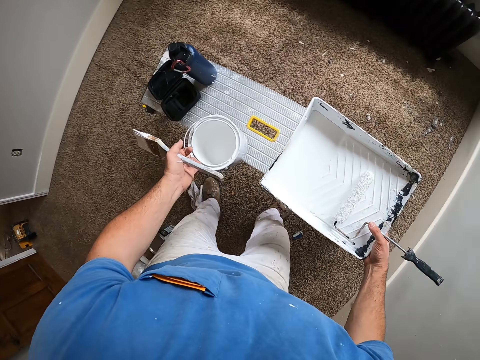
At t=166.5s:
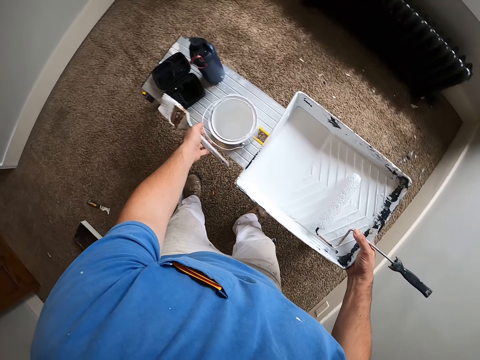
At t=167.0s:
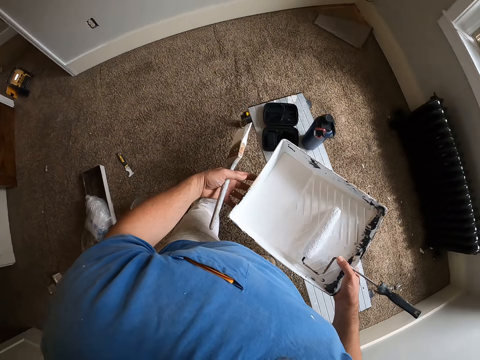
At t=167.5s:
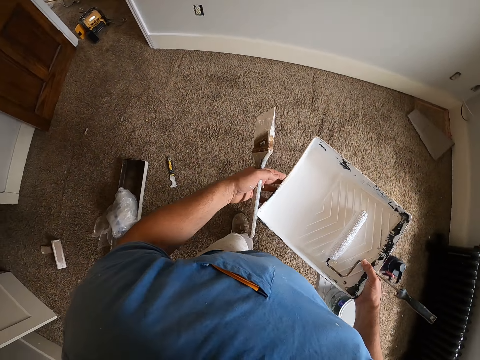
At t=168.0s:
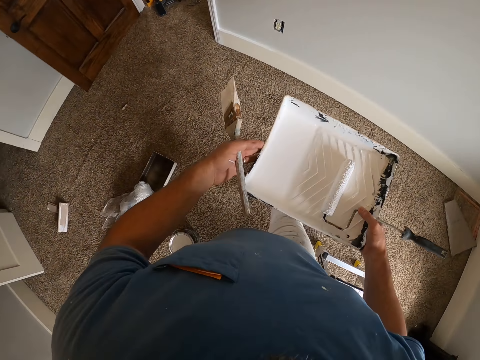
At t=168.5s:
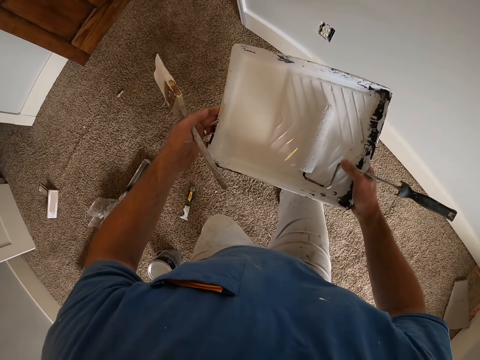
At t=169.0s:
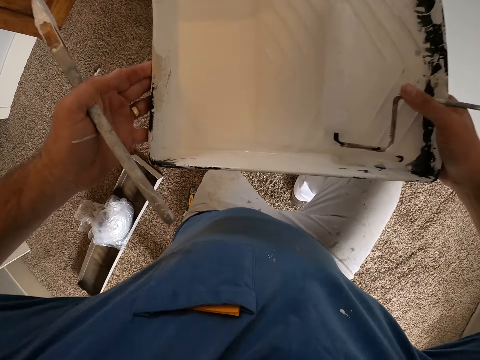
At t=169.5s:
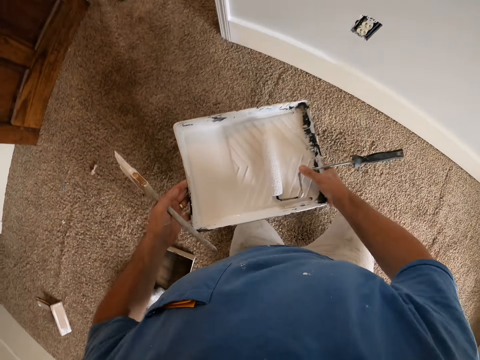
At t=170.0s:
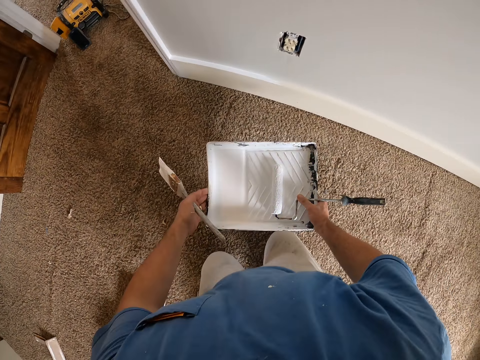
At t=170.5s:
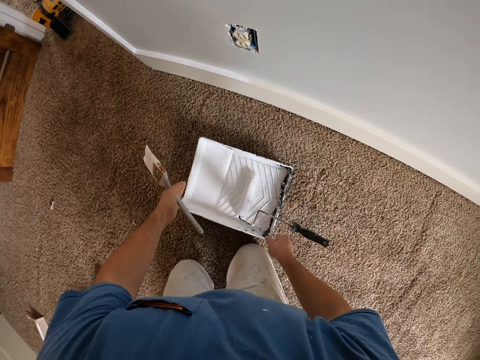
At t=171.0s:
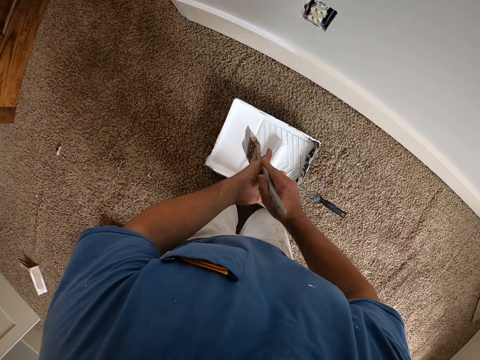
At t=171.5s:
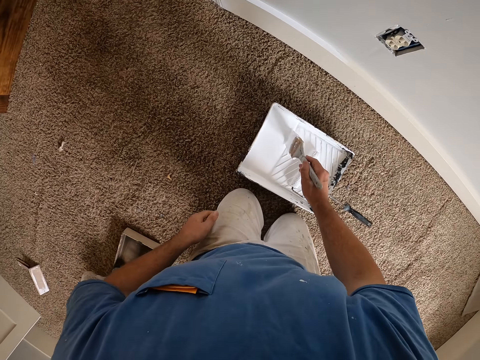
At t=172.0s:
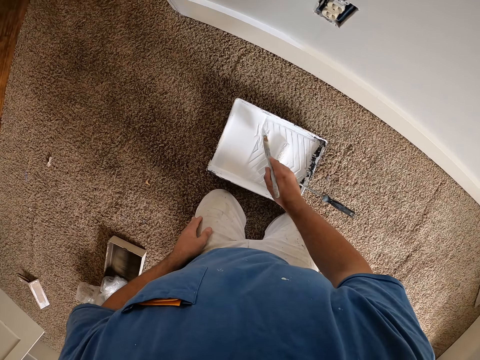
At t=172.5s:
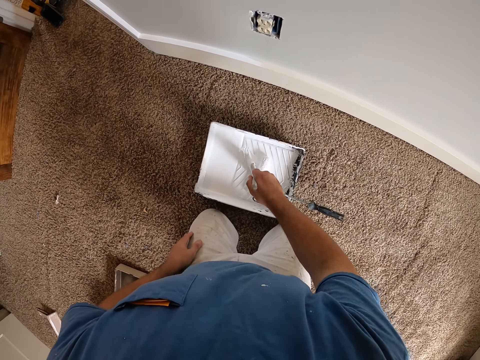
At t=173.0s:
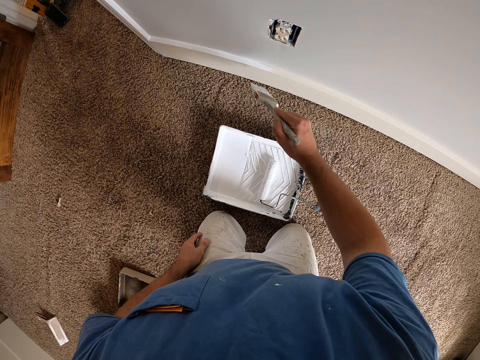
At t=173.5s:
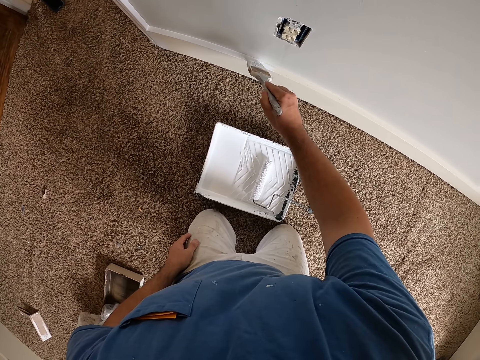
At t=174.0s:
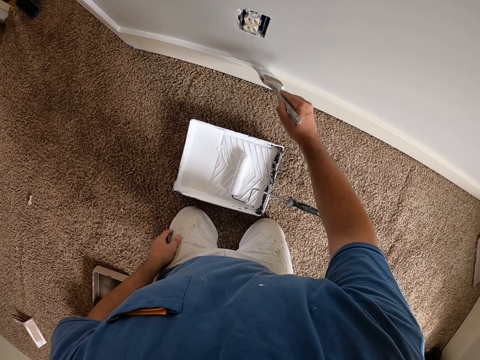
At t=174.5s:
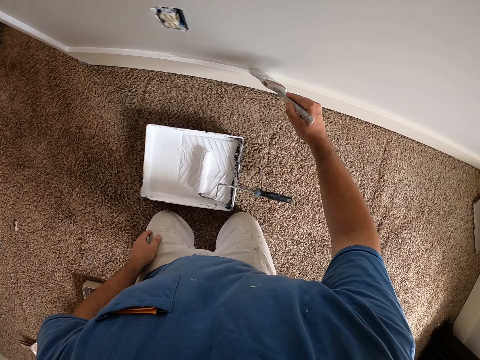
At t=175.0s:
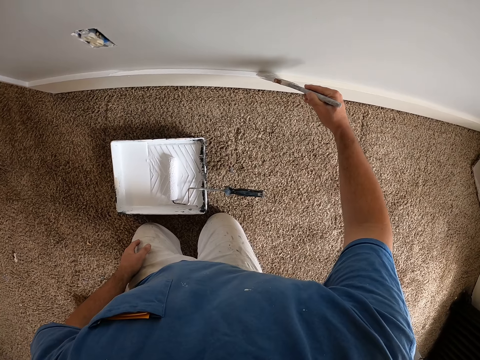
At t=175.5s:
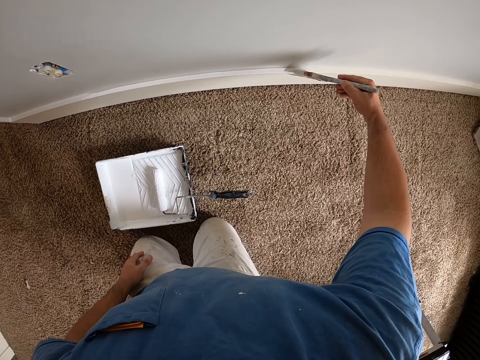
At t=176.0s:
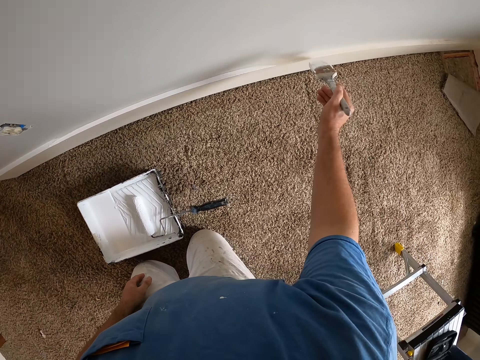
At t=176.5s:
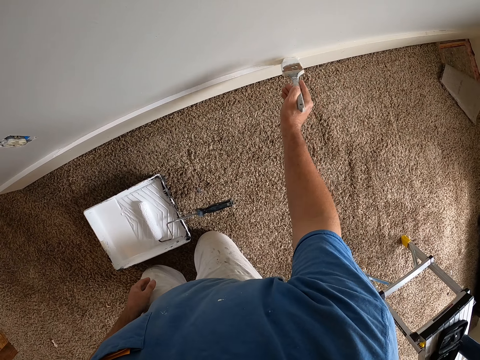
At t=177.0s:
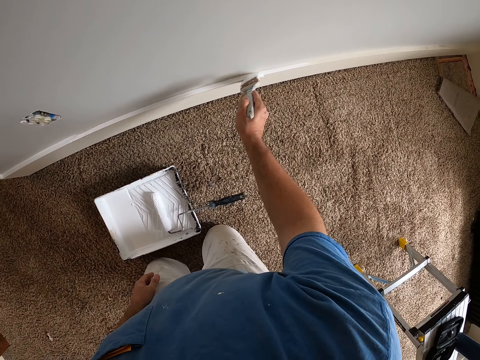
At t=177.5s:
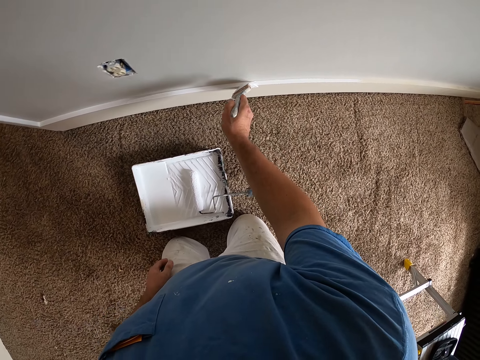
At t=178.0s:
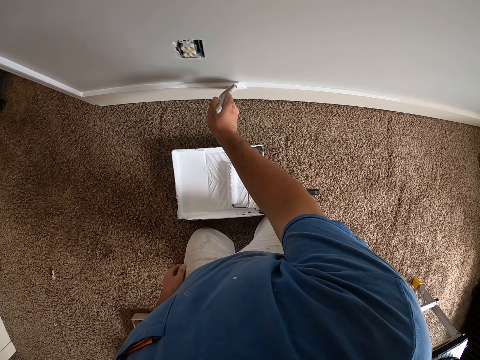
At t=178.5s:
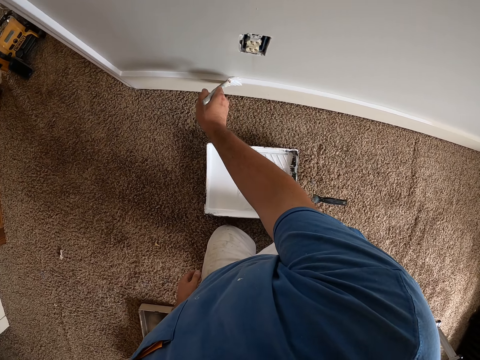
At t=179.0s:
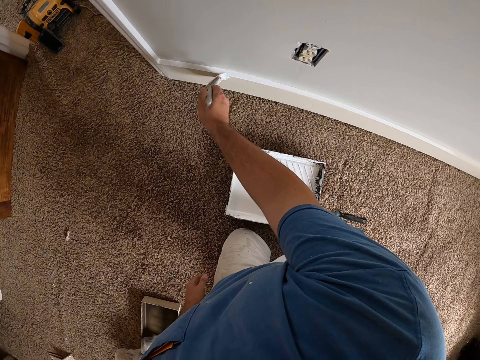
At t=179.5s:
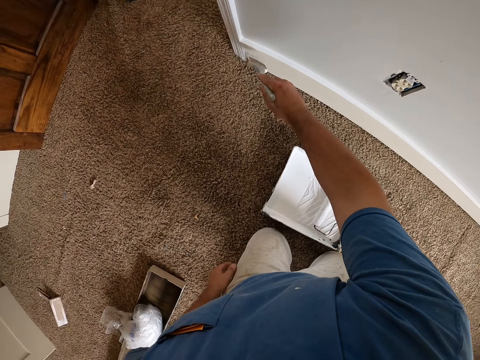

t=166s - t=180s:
The camera wearer carries the paint bowl or tray. They drop the paint bucket. They walk towards the wall. They kneel down. They put the paint tray down. They dip the paint brush into the paint tray and shake off excess paint. They paint the baseboard.

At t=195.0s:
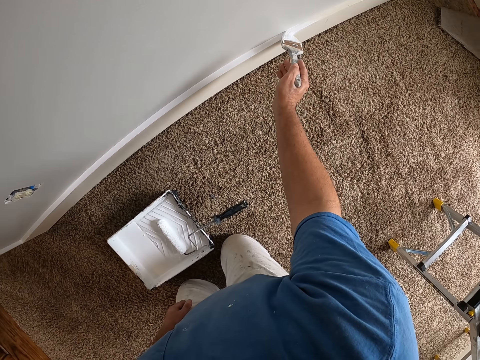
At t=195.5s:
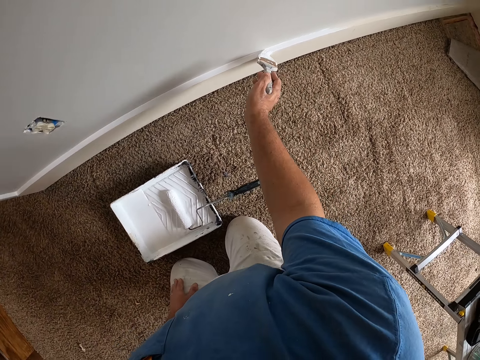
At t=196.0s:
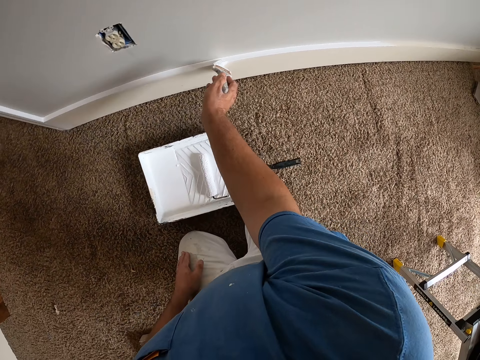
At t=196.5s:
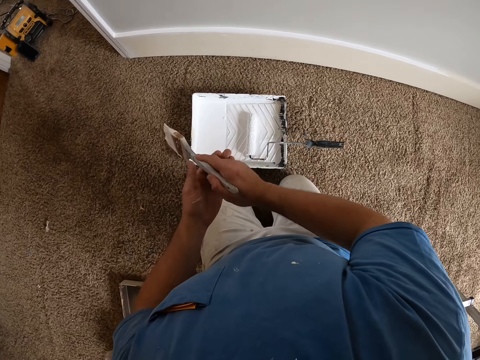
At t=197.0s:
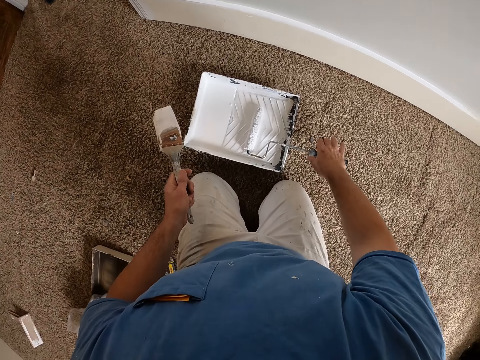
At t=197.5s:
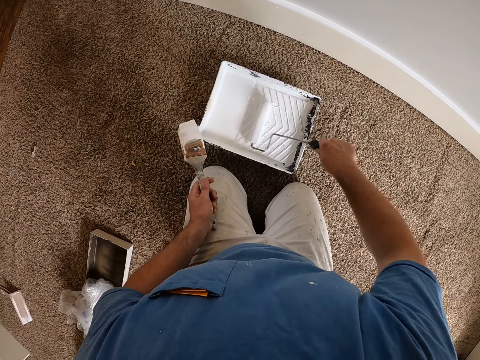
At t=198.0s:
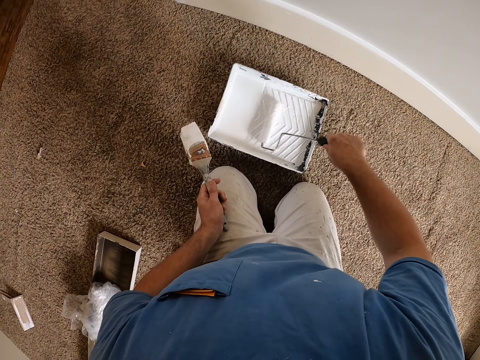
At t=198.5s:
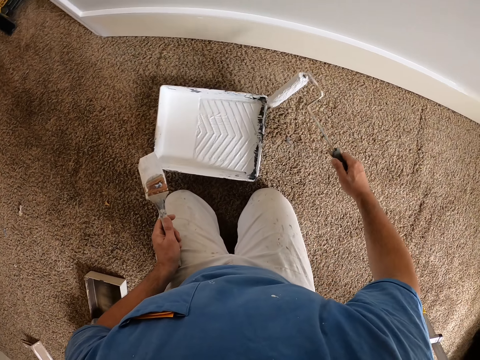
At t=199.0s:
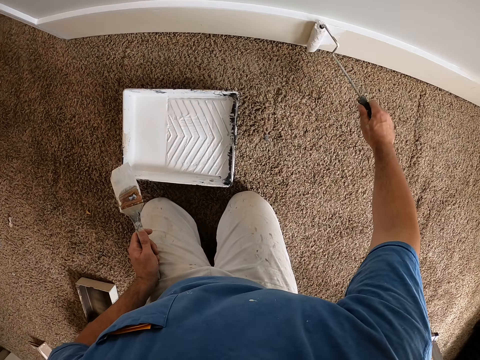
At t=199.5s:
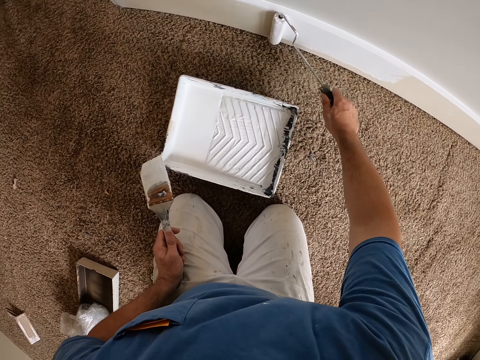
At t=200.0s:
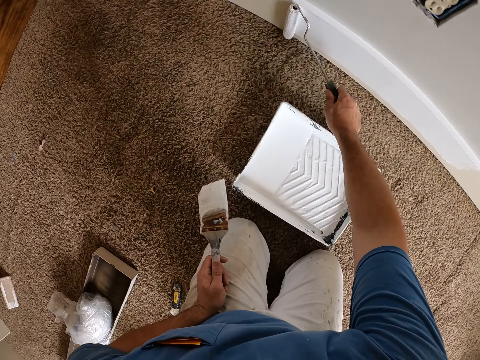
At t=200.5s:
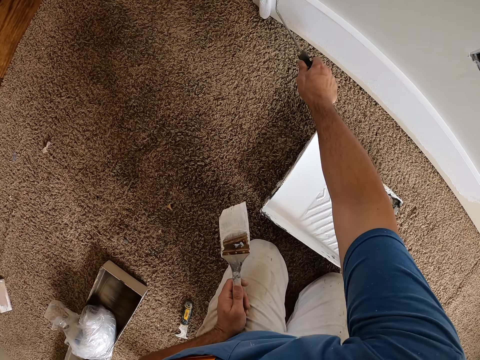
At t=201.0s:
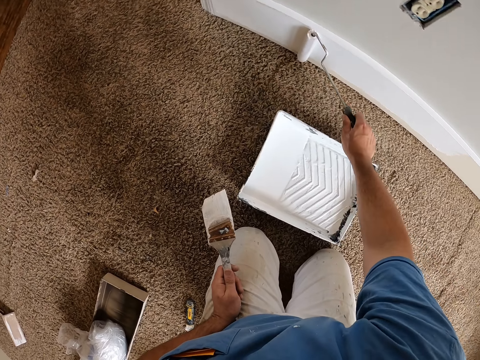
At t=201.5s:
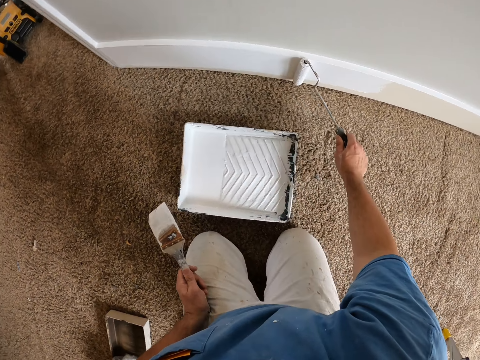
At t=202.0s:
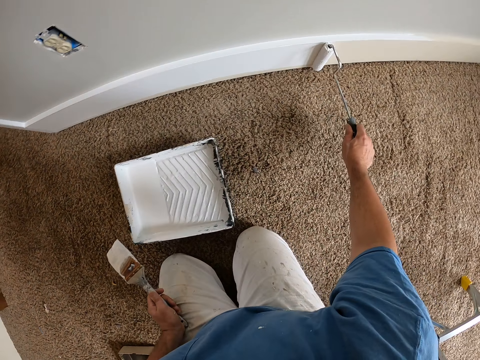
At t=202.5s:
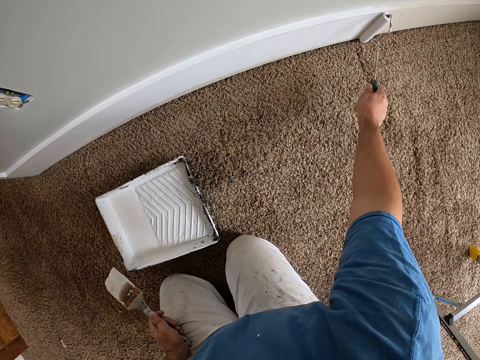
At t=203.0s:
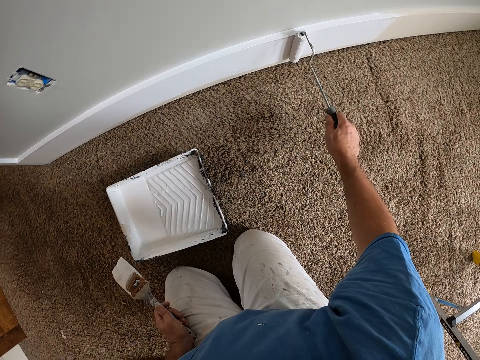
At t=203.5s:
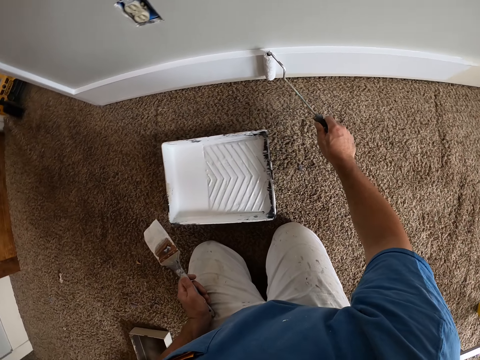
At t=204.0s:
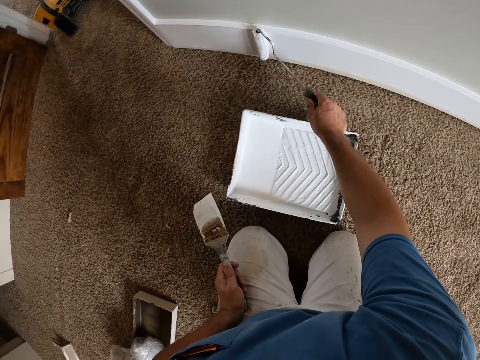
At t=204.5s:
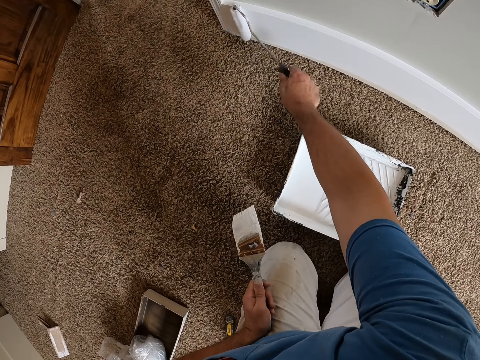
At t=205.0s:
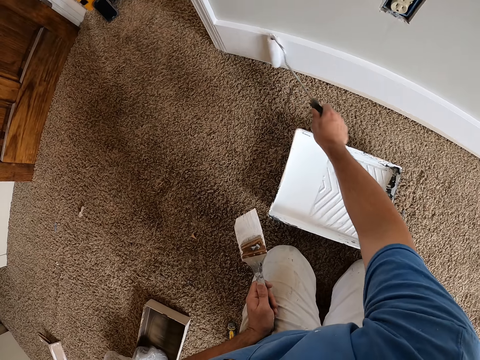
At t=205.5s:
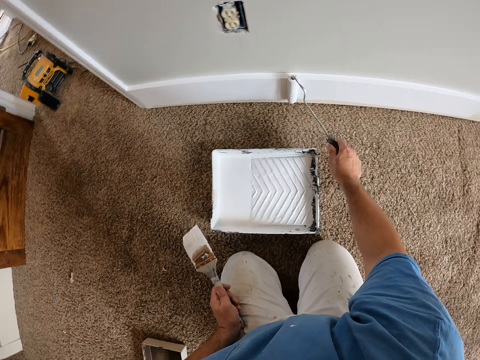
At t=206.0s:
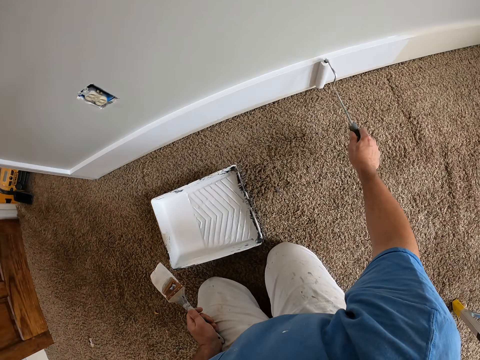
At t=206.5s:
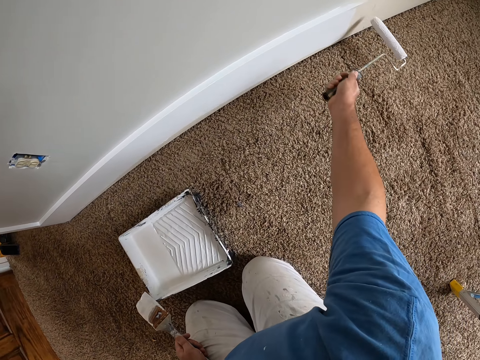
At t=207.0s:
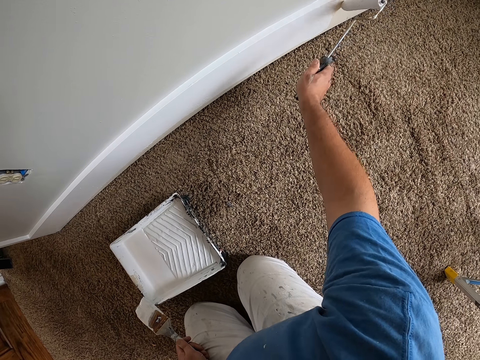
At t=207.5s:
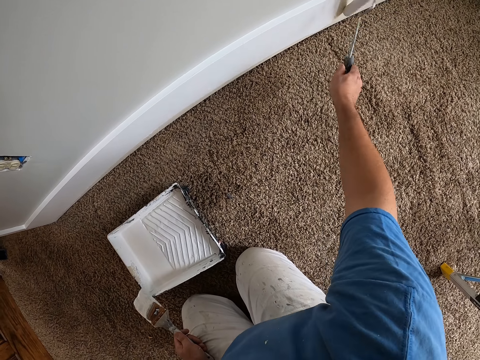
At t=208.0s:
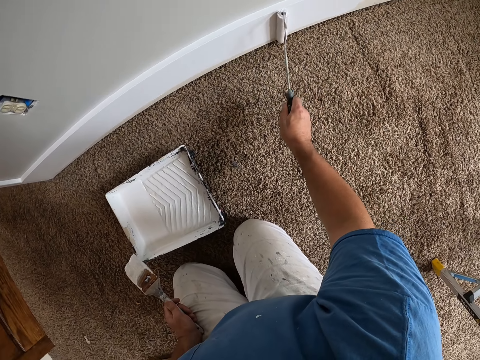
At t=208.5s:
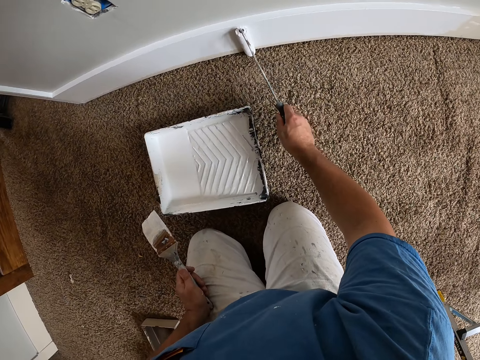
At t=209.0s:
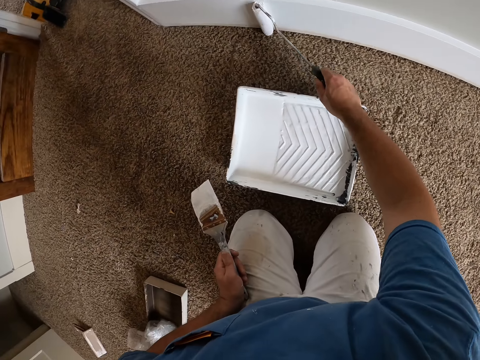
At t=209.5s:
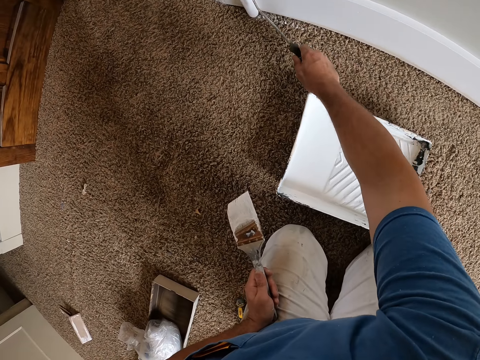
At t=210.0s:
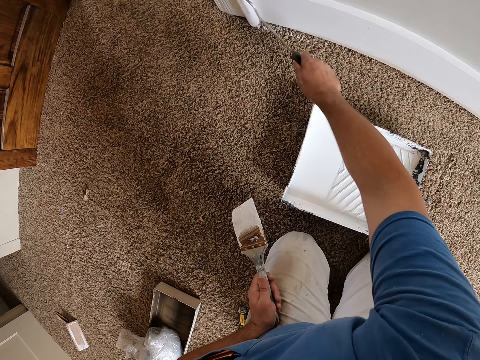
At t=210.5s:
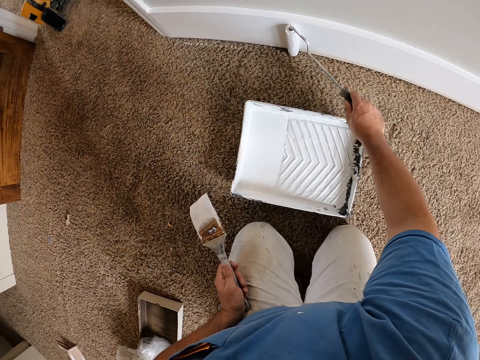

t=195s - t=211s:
The camera wearer moves the paint brush to the left hand. They pick up the paint roller. They roll the roller in paint. They paint the baseboard with the roller.
